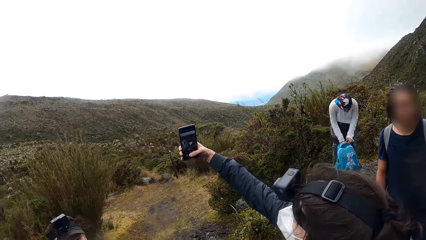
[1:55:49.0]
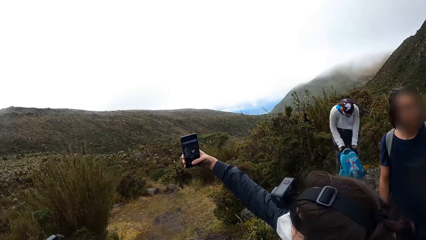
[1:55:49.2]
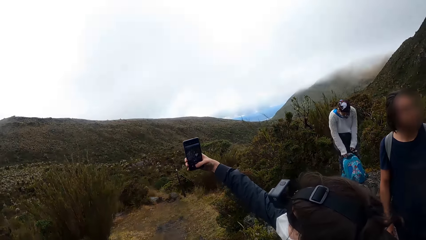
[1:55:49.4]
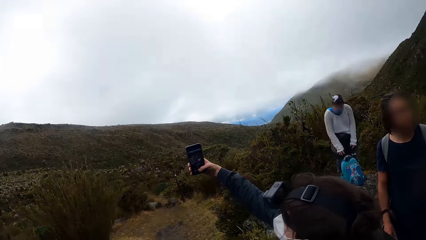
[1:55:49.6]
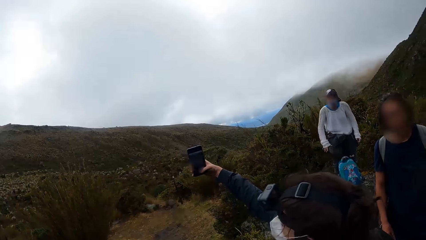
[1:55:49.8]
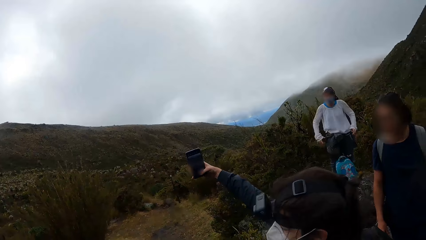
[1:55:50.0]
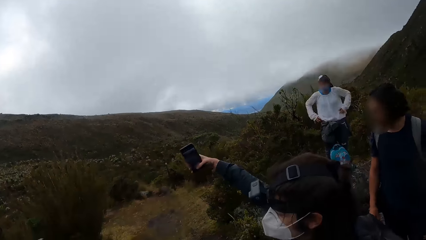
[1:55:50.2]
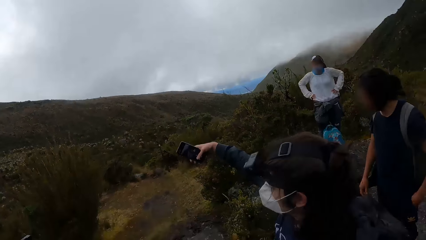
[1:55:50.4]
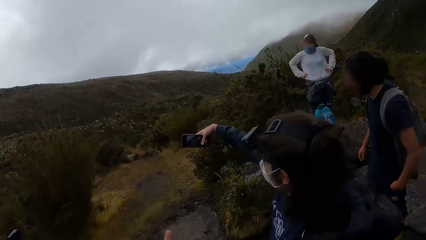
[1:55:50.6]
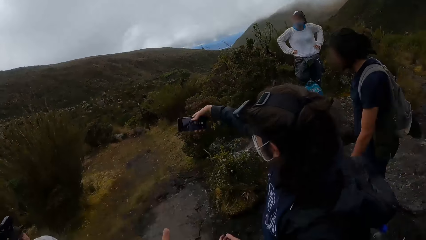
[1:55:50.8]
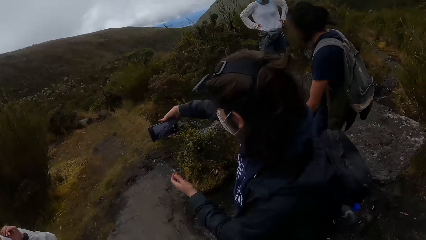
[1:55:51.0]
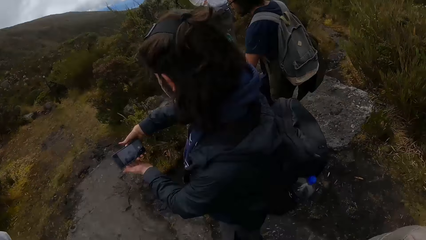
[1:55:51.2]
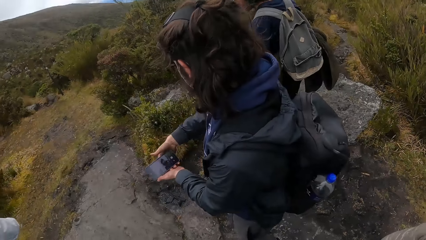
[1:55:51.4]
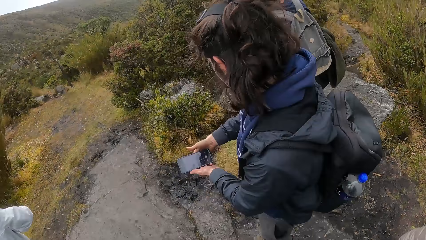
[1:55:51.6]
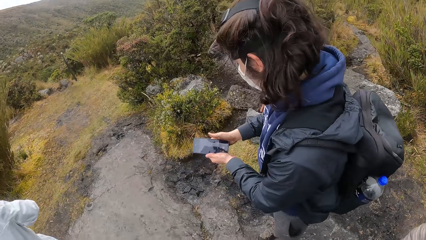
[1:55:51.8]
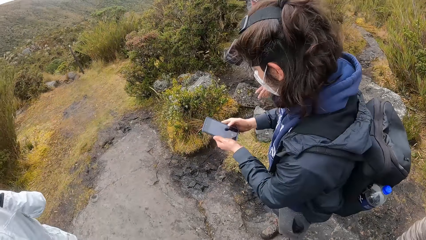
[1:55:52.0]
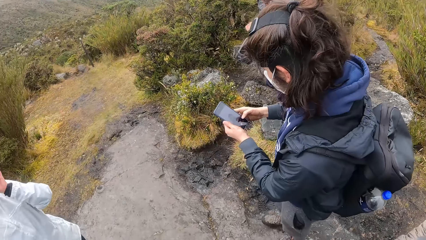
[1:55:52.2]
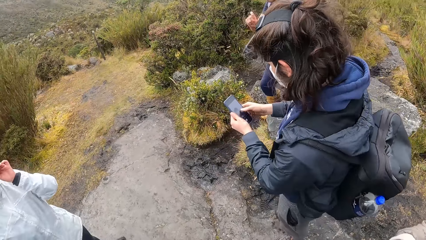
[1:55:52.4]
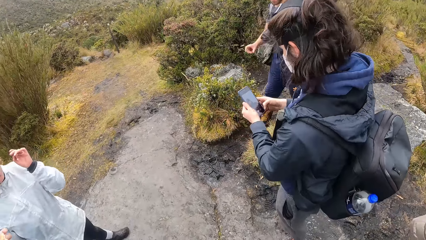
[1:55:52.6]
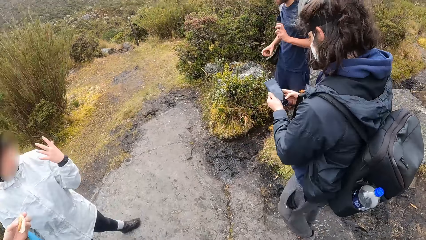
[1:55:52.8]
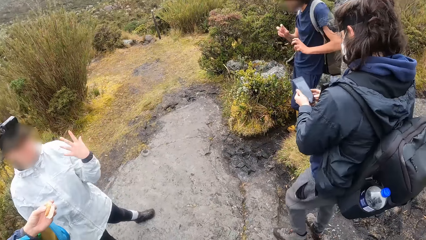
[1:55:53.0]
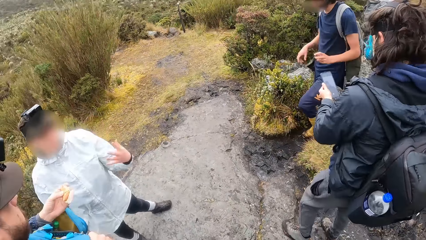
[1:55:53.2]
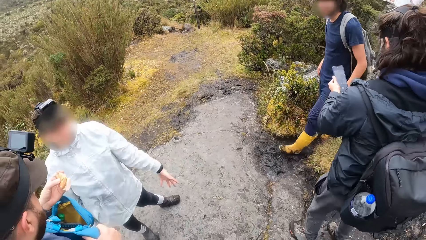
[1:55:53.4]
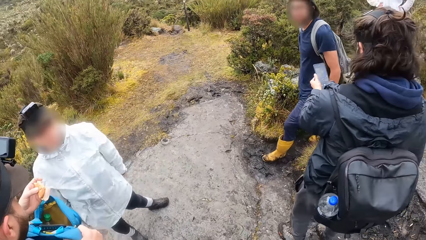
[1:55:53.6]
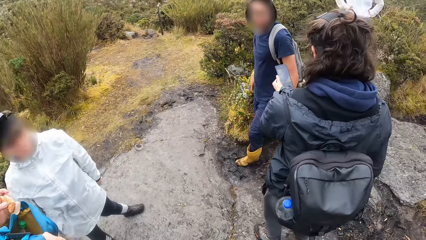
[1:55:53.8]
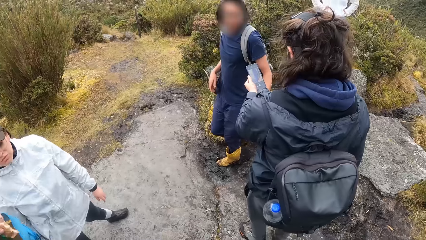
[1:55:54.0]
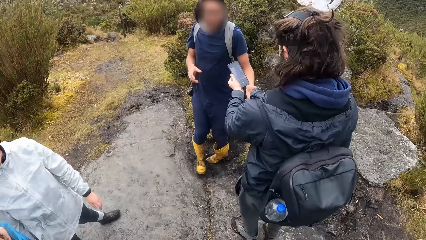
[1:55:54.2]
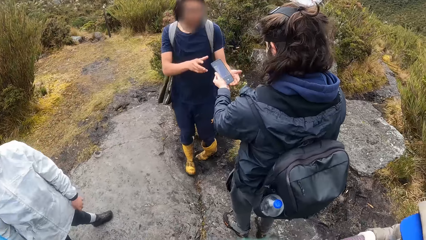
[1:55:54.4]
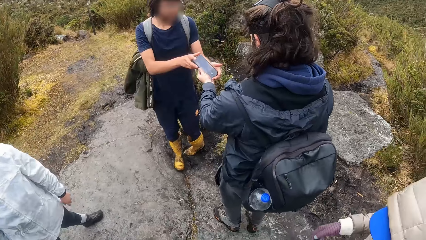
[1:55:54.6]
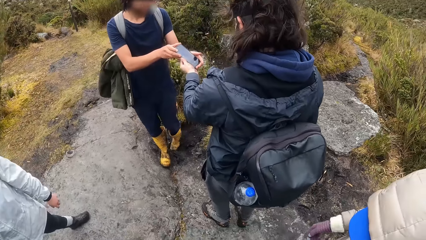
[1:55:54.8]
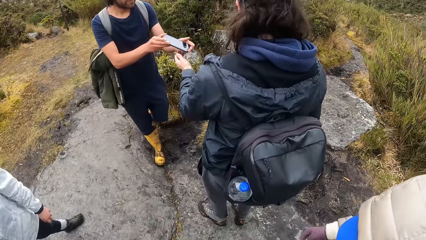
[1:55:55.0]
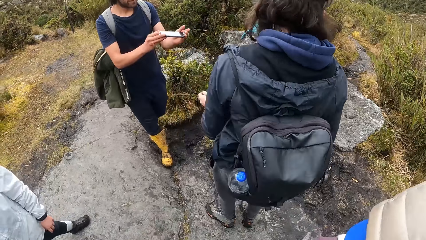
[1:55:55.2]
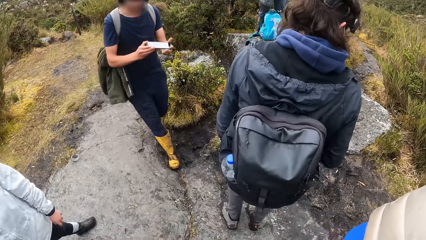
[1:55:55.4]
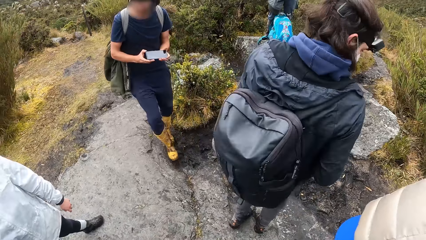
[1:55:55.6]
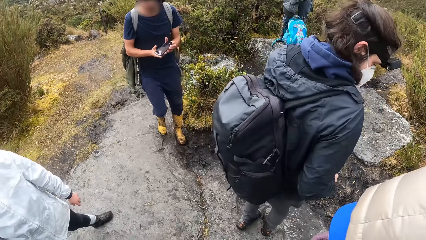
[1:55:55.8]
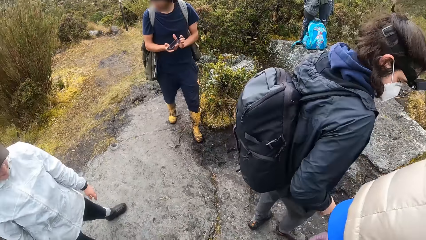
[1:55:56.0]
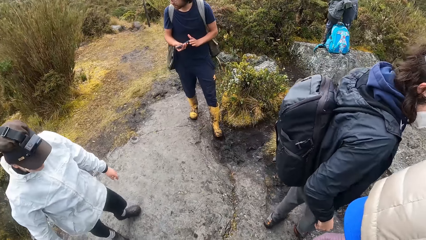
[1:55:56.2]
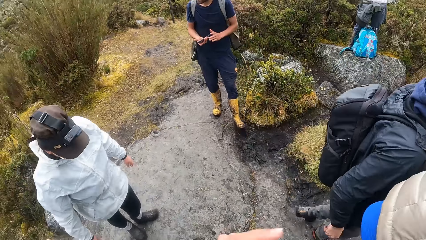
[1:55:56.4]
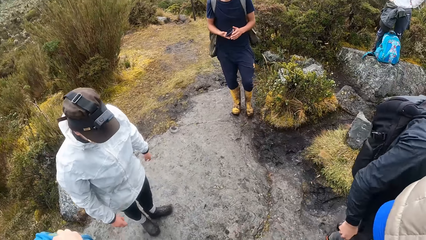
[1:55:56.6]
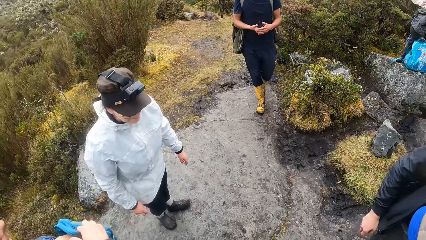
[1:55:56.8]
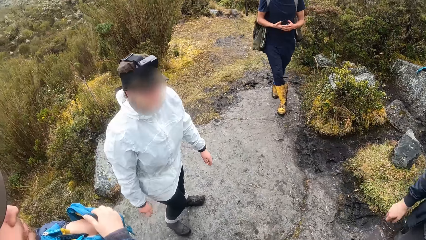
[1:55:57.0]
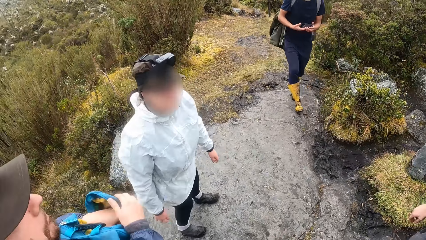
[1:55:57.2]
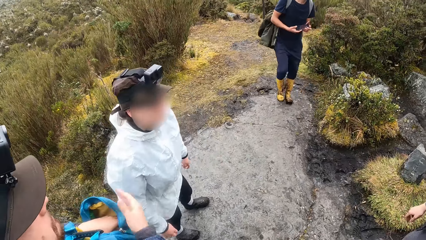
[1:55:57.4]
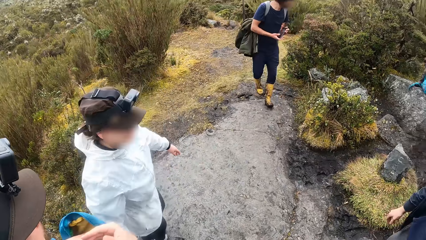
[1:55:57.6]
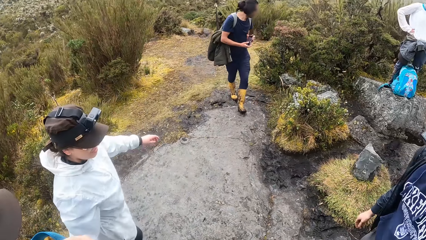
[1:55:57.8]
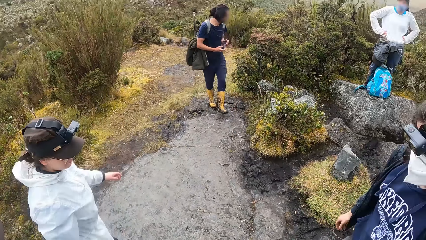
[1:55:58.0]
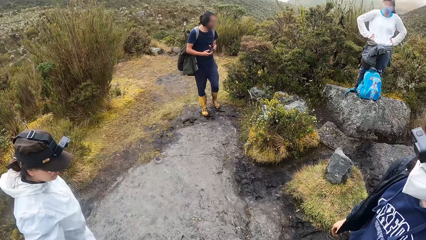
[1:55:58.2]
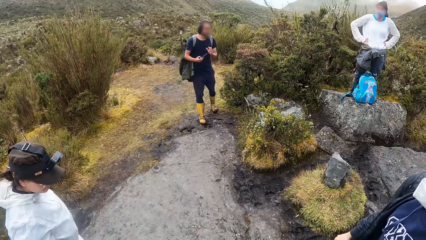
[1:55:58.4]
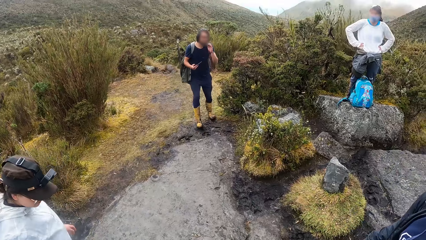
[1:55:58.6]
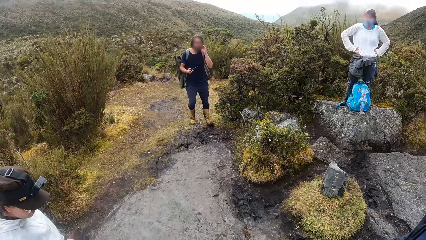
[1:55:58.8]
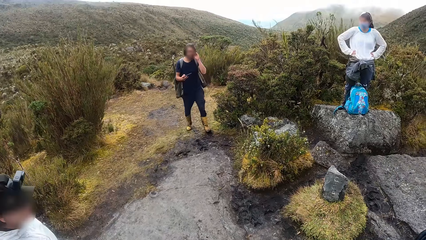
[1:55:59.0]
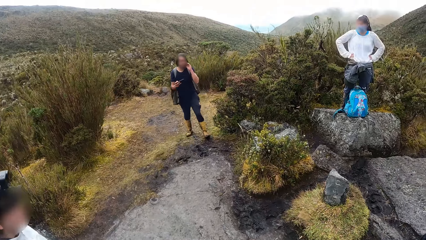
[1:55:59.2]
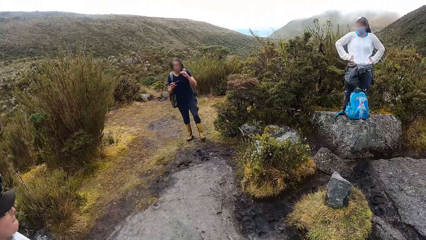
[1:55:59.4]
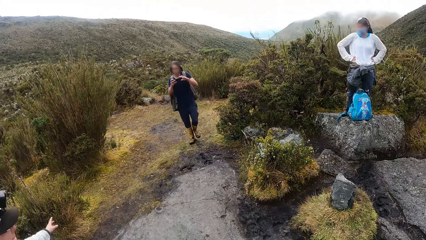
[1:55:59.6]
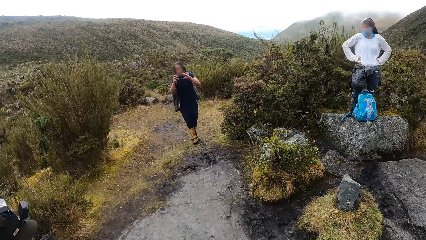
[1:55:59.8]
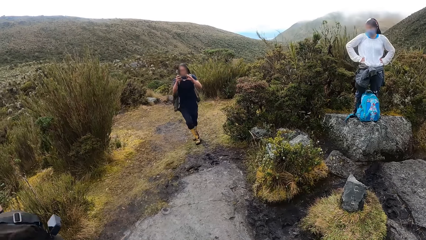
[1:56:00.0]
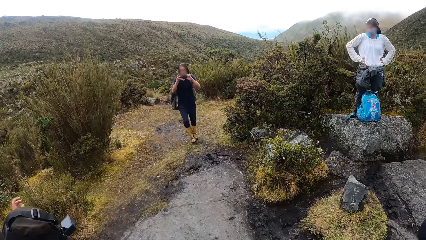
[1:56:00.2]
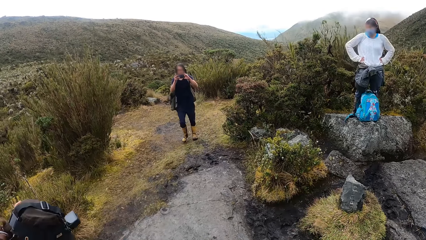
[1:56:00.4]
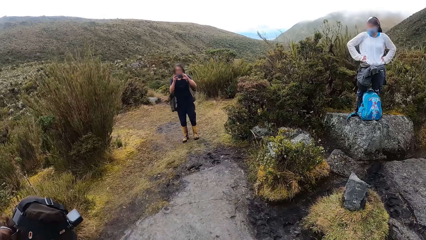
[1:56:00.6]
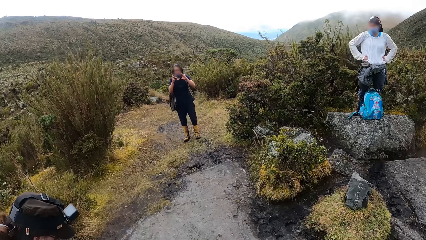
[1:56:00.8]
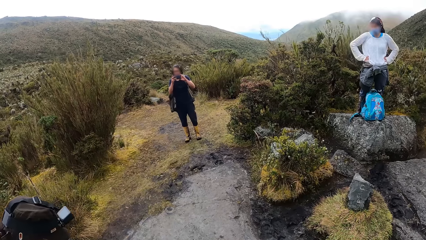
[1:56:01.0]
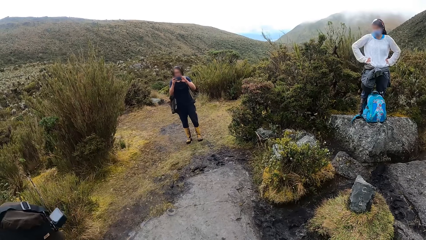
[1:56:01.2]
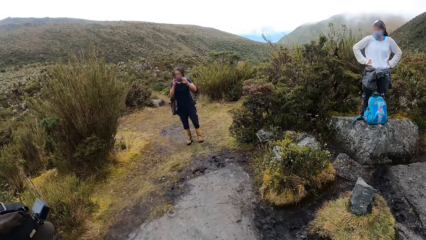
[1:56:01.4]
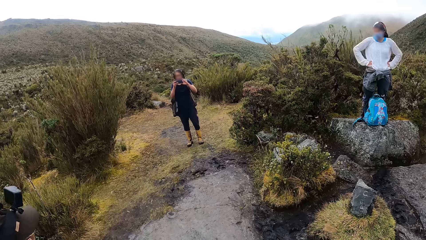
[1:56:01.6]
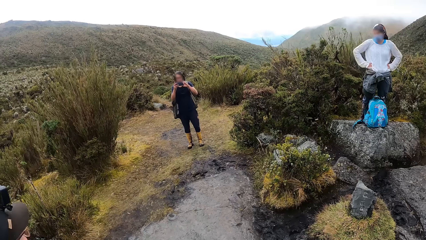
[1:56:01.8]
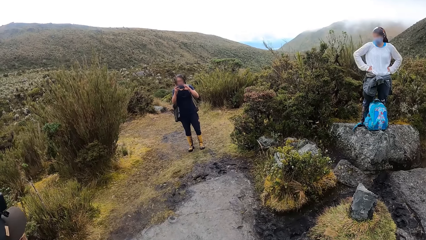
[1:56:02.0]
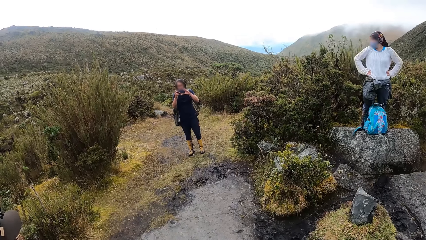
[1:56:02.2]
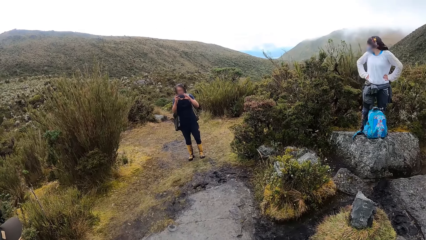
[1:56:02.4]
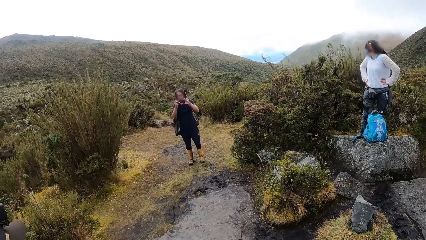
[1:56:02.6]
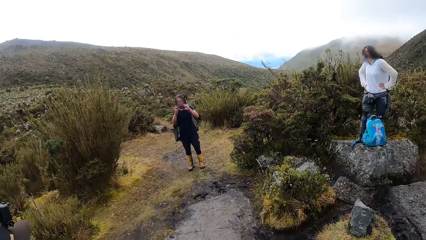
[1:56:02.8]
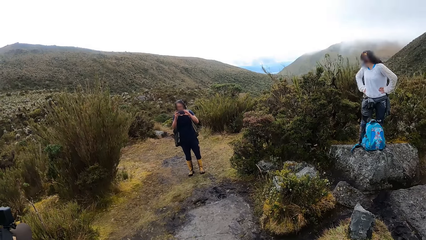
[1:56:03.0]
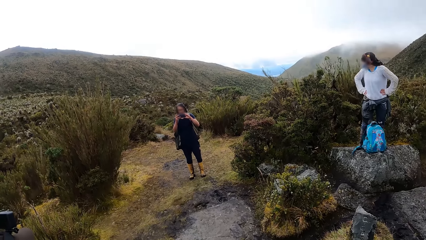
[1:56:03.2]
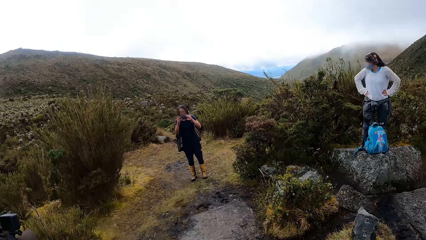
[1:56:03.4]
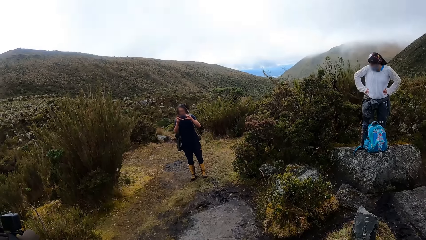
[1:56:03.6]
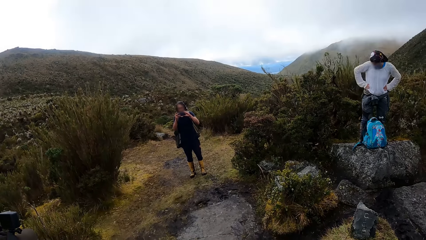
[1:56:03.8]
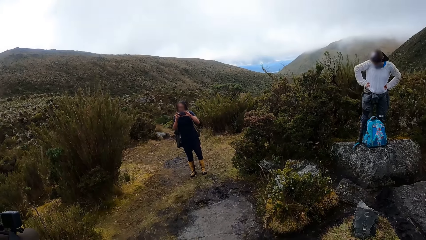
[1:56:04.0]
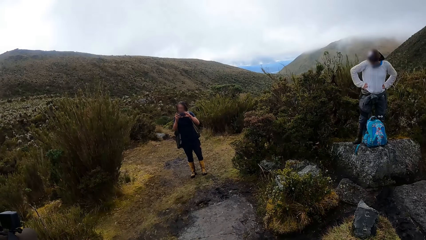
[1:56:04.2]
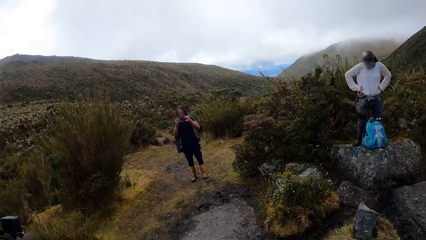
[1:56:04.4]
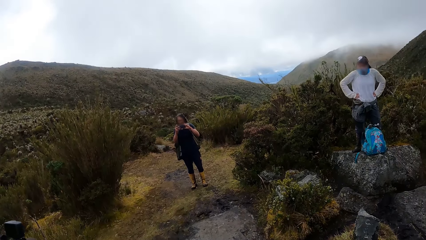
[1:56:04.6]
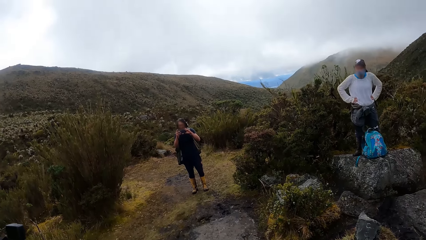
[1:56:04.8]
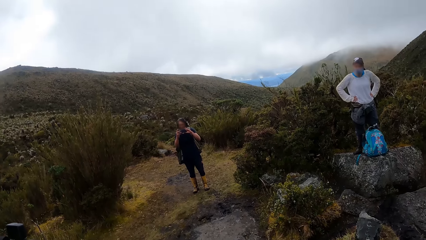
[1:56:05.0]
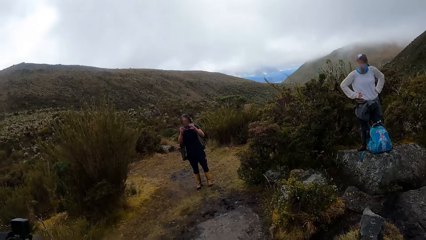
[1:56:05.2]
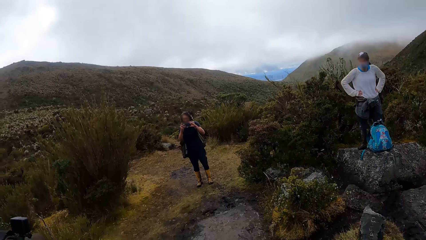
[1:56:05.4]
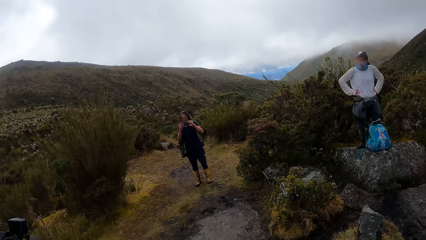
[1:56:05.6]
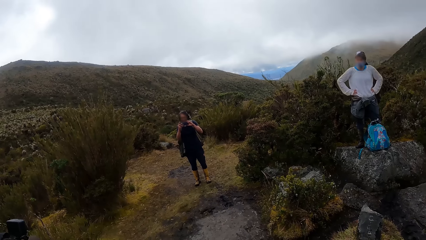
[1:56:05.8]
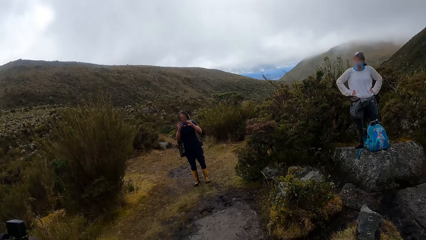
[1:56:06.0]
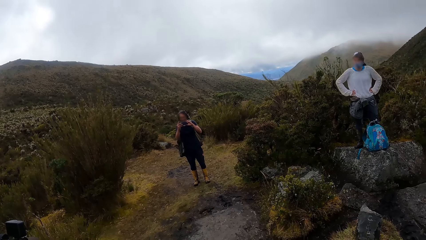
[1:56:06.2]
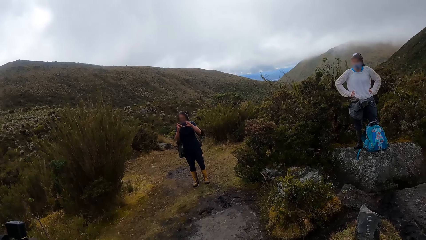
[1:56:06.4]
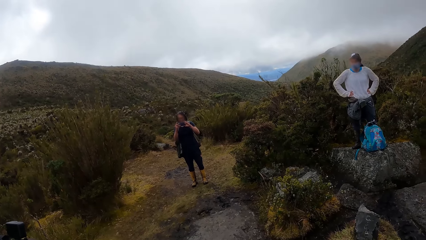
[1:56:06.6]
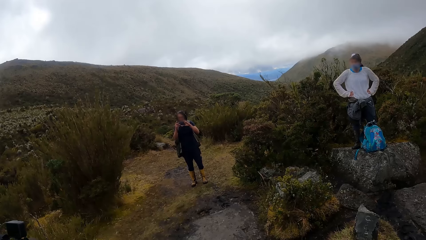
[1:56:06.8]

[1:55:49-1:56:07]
A person gives another person the phone. The other person moves backwards. The other person takes photos with the phone.
